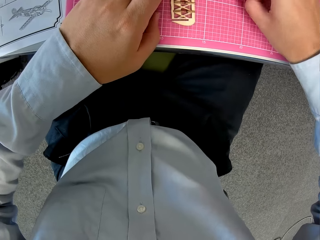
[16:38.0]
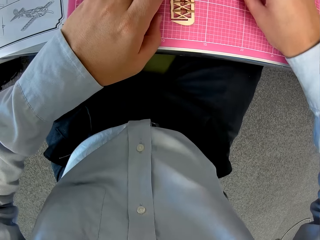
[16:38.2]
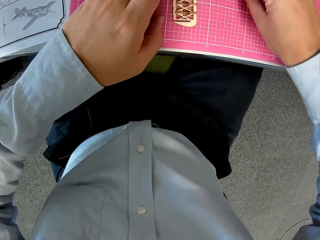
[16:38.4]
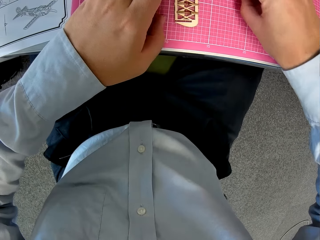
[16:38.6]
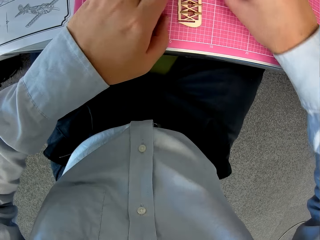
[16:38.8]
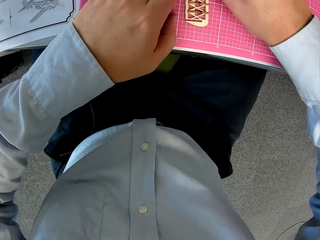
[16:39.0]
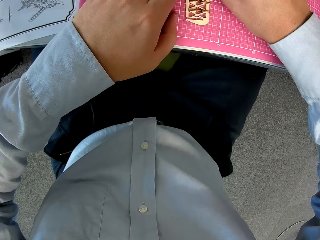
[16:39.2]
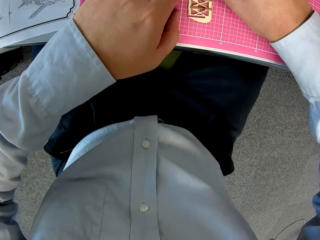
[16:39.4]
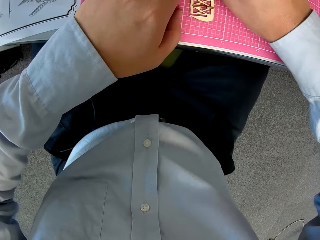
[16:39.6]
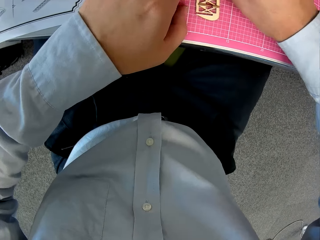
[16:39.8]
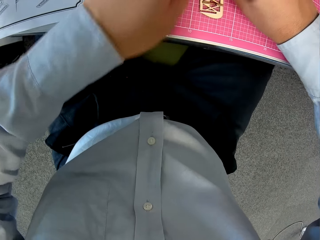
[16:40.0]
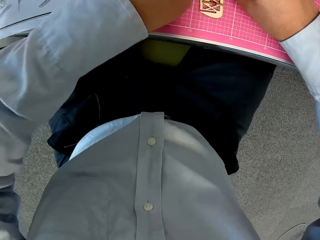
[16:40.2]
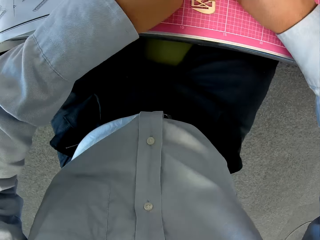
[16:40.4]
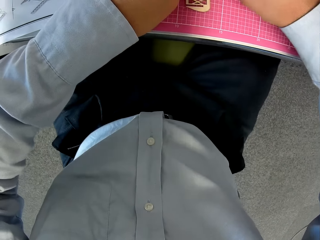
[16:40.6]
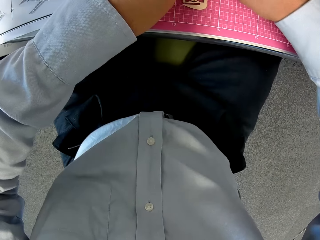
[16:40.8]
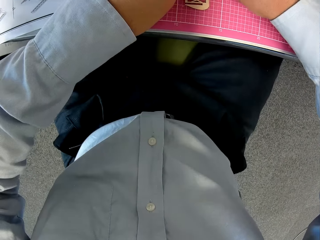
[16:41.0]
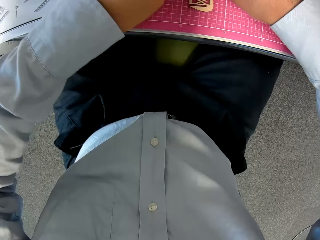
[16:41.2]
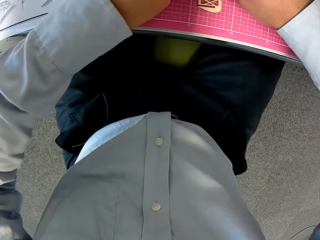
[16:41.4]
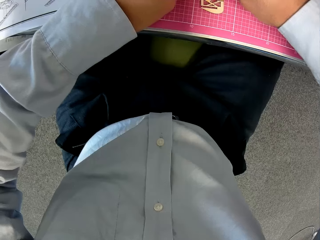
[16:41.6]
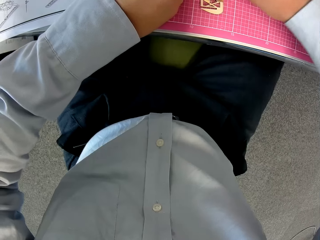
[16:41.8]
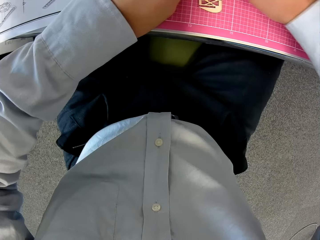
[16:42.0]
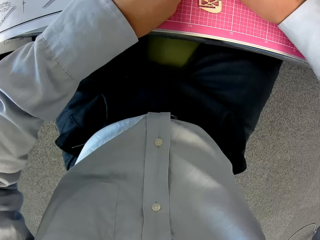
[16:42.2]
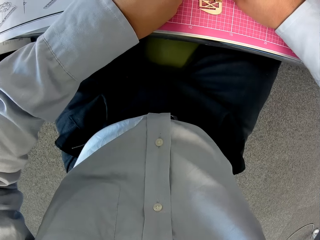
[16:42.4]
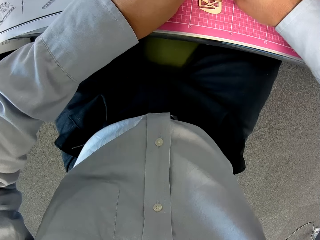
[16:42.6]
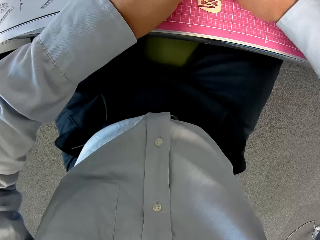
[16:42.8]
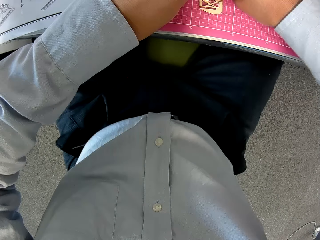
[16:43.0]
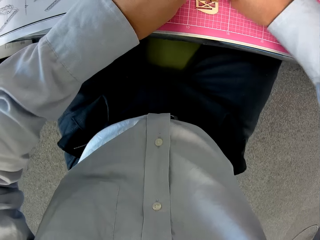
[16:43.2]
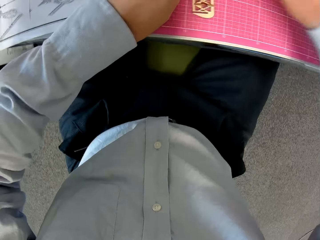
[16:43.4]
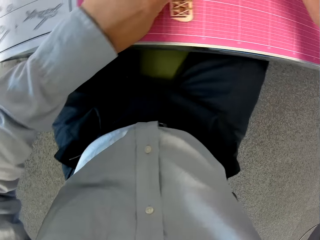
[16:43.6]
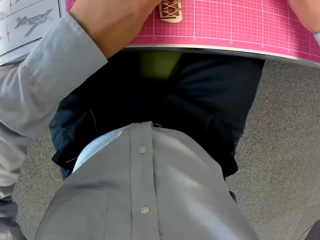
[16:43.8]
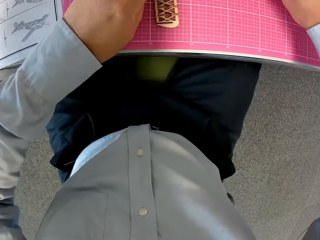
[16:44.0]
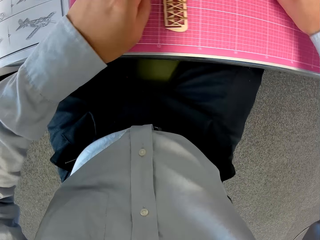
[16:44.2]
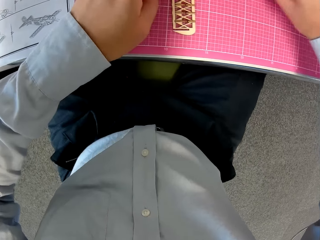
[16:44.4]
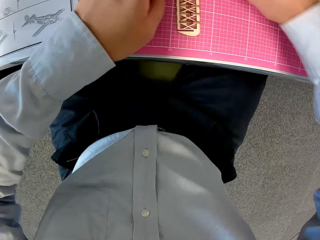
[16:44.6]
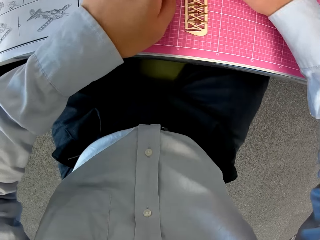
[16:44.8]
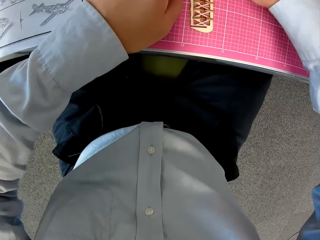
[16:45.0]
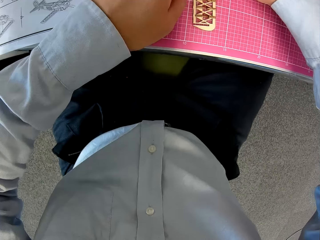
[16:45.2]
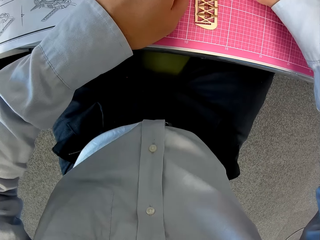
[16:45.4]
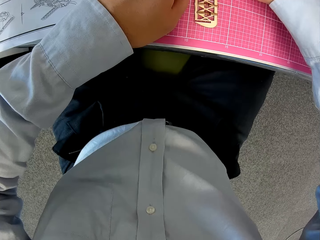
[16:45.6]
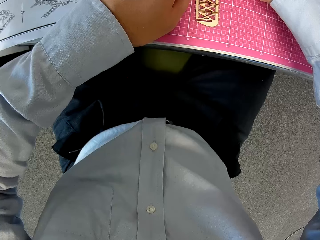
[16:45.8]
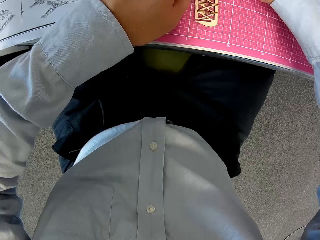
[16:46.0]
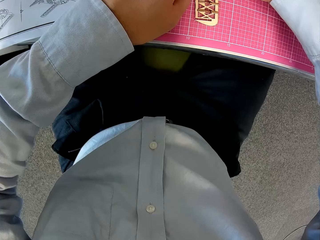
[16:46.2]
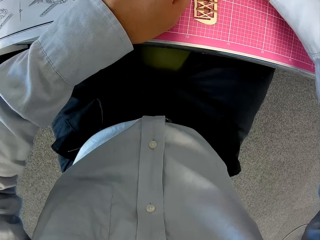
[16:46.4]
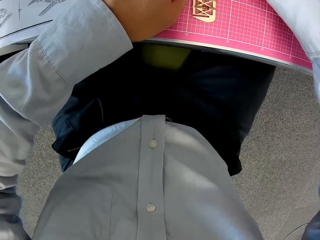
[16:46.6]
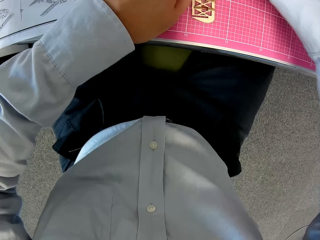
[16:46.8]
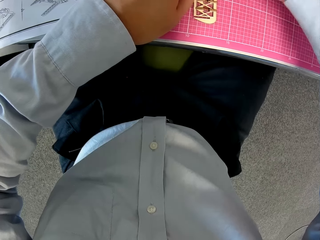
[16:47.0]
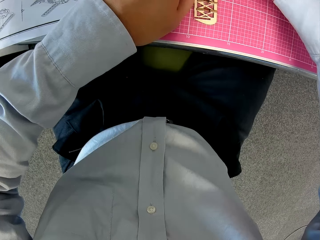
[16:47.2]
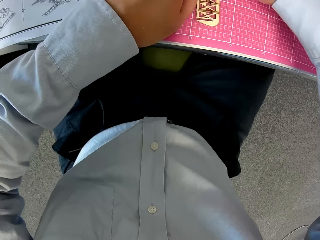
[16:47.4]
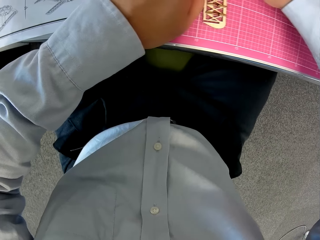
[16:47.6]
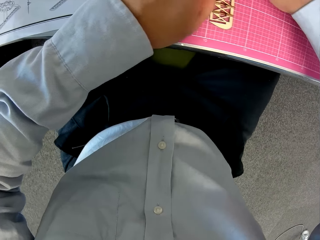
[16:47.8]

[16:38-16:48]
The camera wearer picks up a wooden piece from the cutting sheet. They attach the wooden piece to the attached wooden pieces. They pick up a wooden piece from the cutting sheet and attach the wooden piece to the attached wooden pieces.

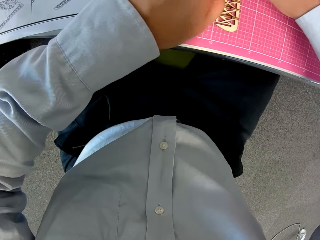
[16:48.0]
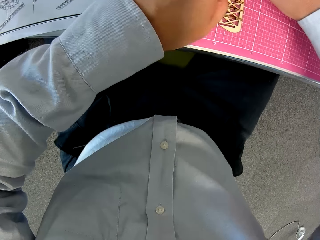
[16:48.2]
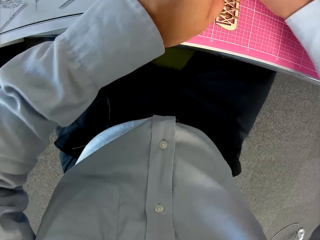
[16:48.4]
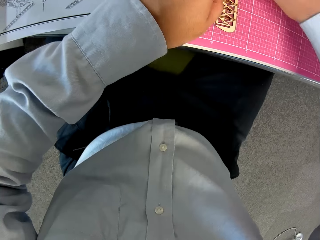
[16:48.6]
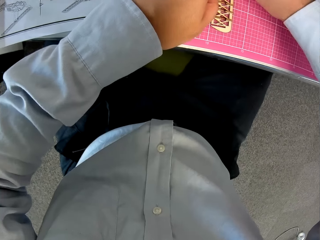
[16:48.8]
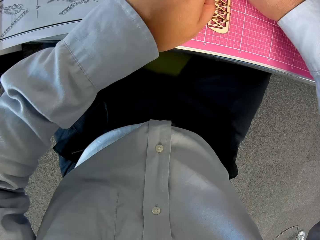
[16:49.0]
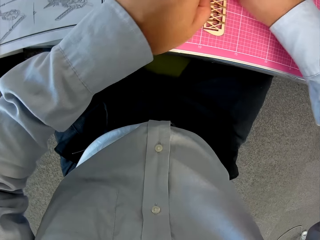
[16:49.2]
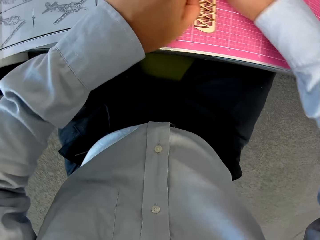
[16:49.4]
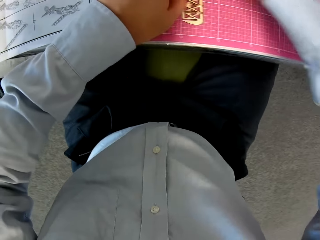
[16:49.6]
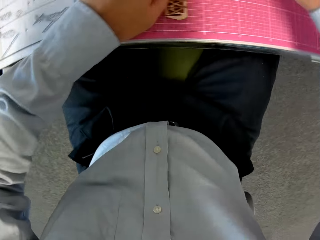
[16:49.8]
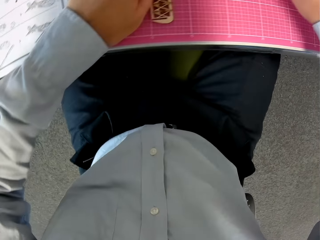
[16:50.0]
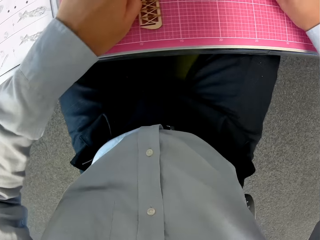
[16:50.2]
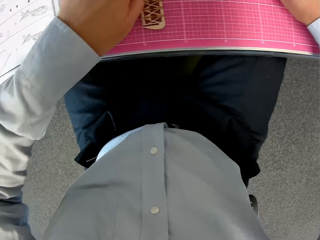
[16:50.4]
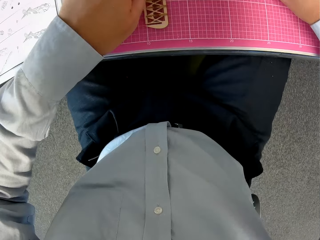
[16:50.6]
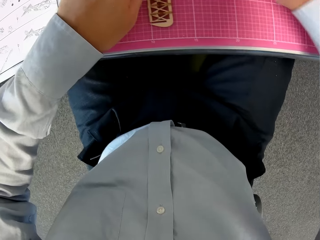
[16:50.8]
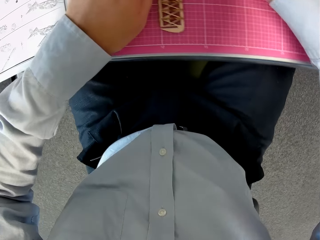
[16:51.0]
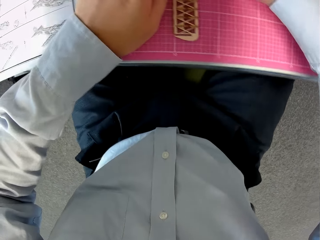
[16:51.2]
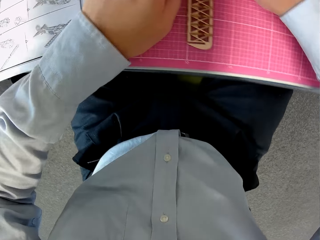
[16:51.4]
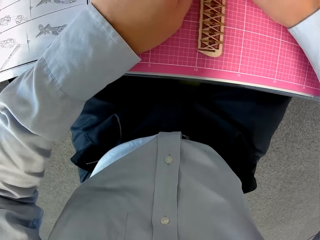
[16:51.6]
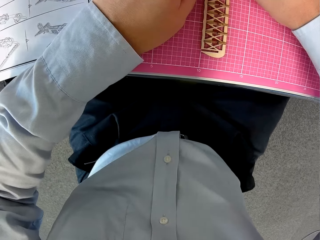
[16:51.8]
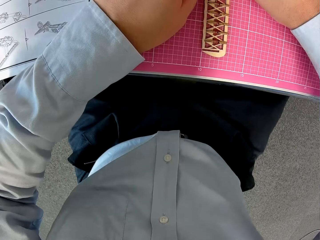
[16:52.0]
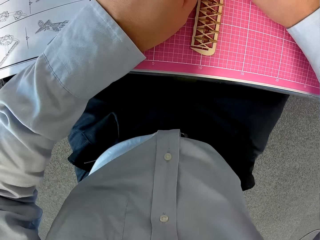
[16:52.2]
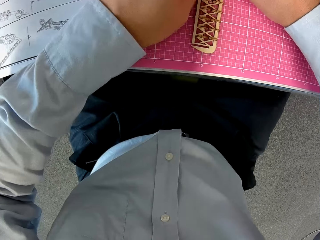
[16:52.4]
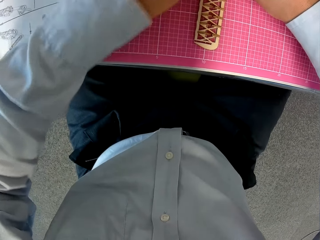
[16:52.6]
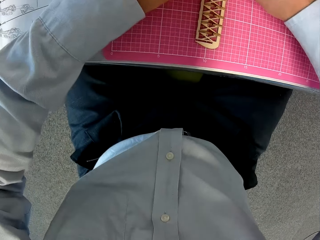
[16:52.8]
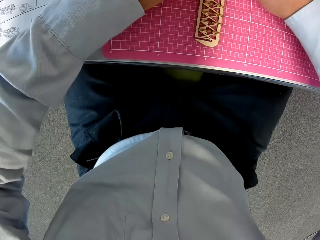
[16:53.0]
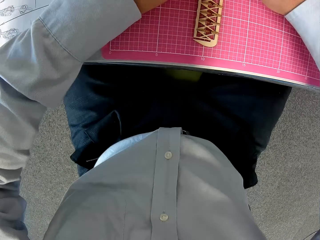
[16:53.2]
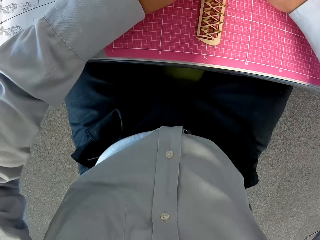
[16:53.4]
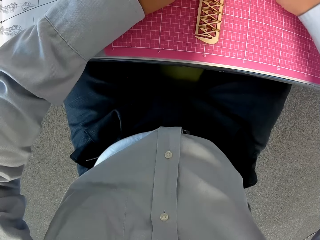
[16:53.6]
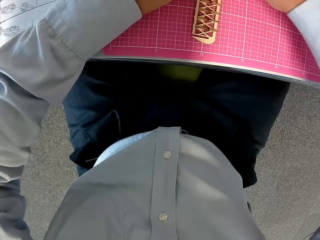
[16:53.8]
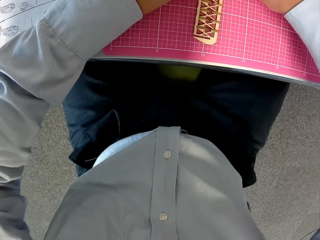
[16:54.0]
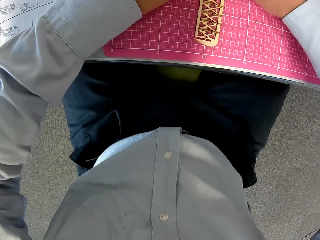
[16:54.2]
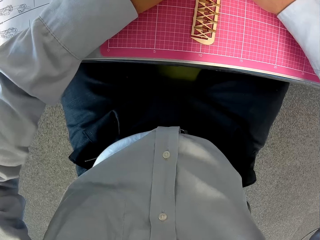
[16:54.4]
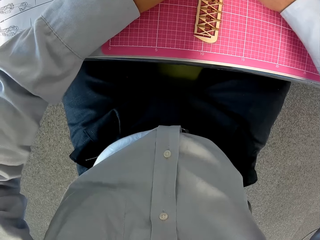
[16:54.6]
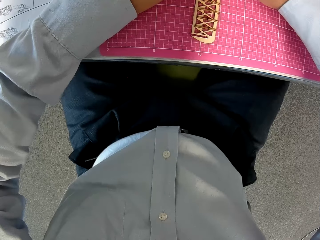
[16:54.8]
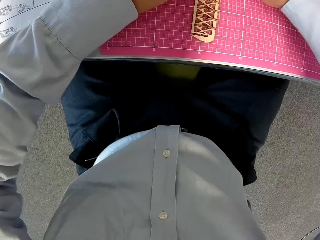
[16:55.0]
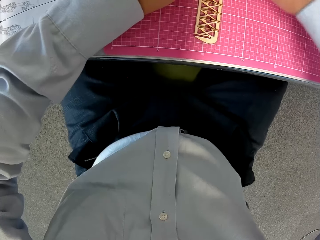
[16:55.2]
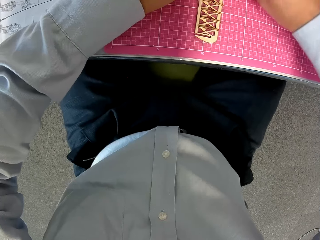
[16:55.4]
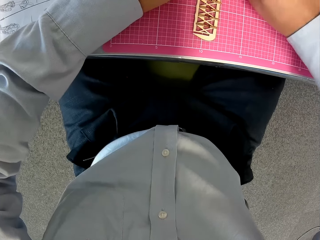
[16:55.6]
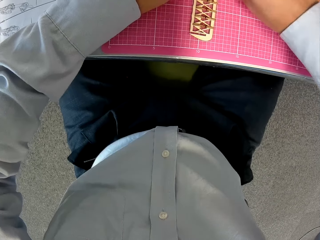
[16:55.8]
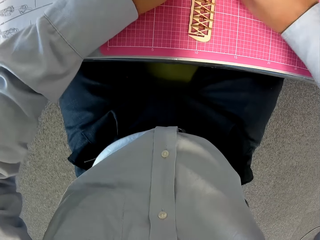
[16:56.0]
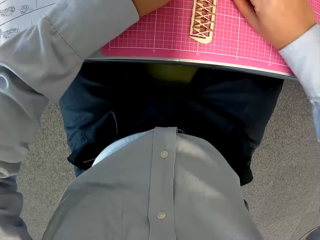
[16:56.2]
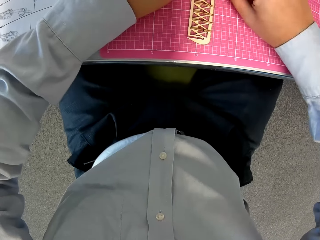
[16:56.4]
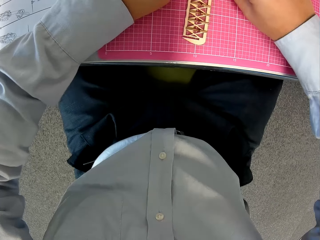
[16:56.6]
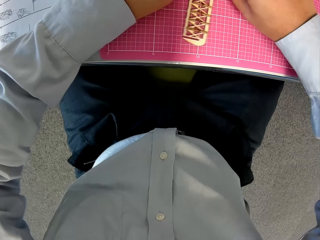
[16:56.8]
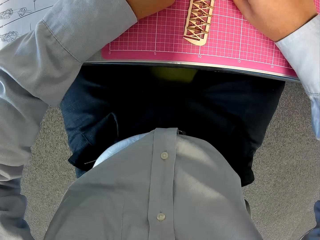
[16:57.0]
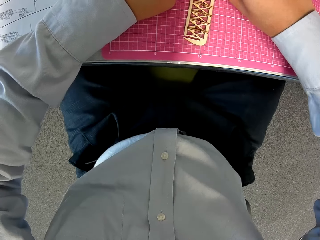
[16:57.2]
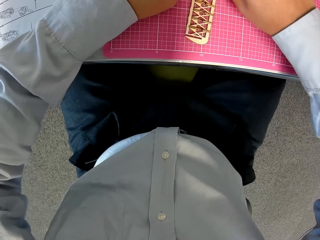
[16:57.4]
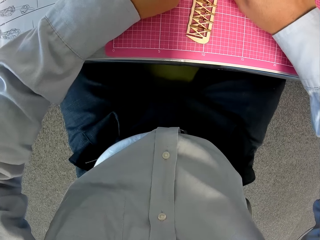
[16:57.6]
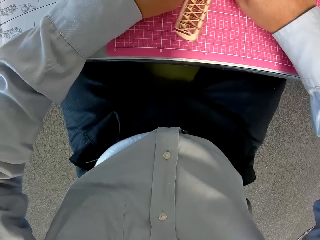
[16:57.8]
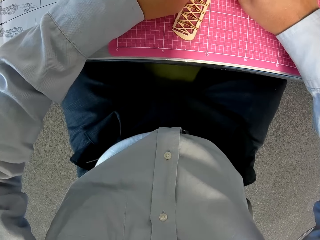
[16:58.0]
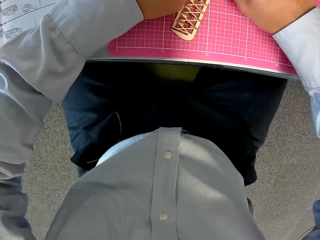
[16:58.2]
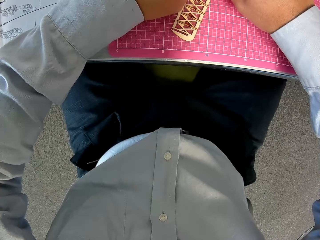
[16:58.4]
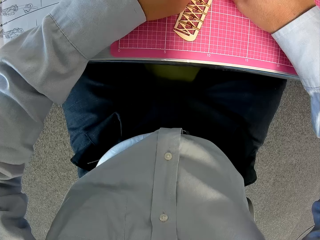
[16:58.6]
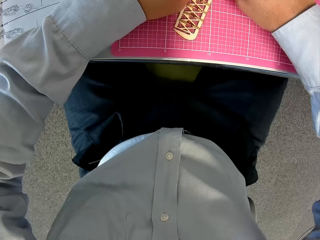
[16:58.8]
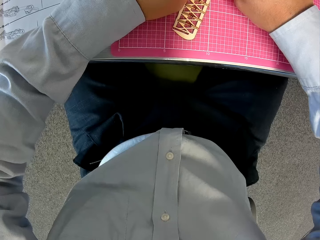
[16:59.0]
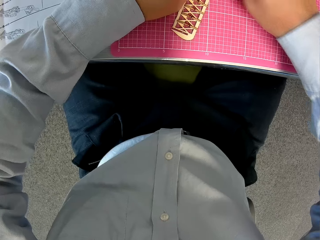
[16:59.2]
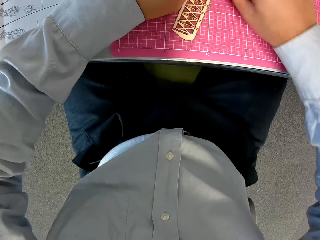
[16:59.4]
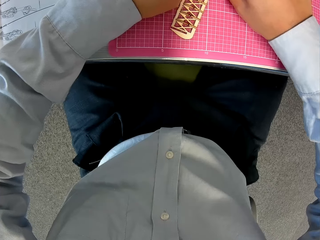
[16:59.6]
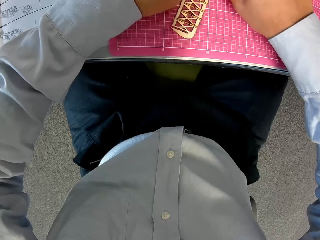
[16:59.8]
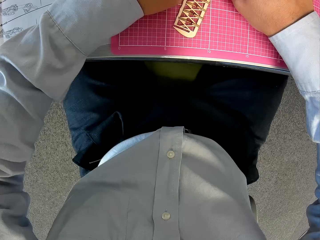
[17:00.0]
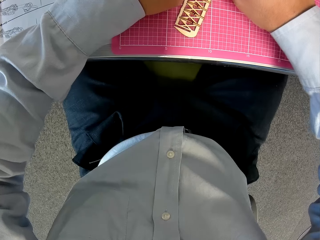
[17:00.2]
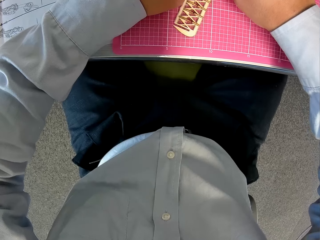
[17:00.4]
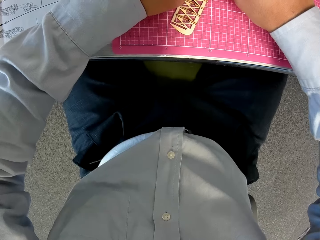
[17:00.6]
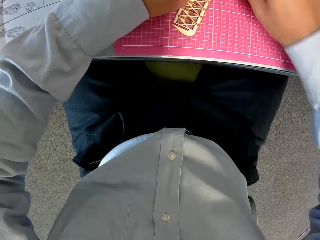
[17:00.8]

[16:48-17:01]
The camera wearer picks up a wooden piece from the cutting sheet. They attach the wooden piece to the attached wooden pieces.
